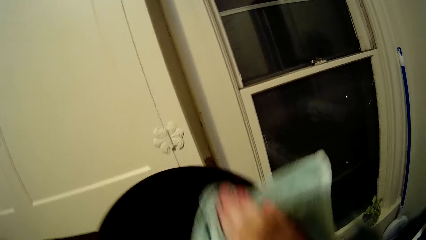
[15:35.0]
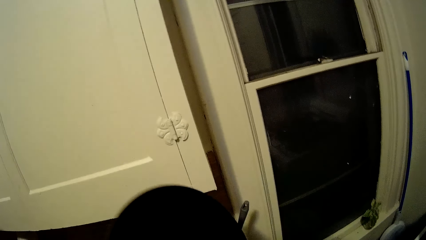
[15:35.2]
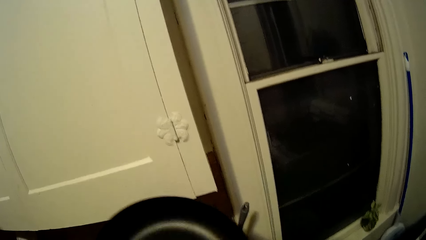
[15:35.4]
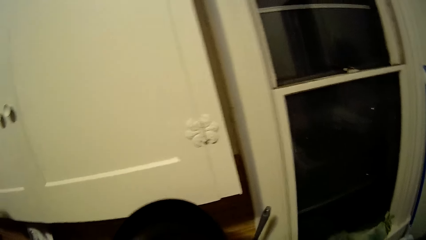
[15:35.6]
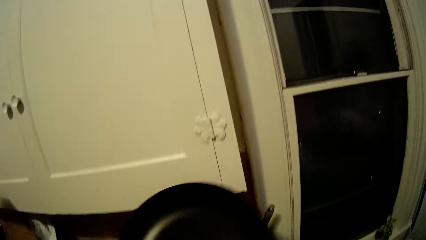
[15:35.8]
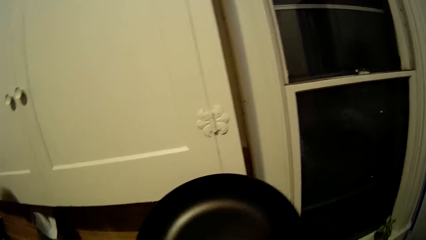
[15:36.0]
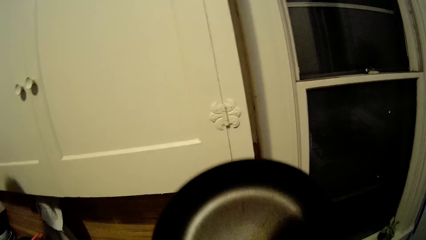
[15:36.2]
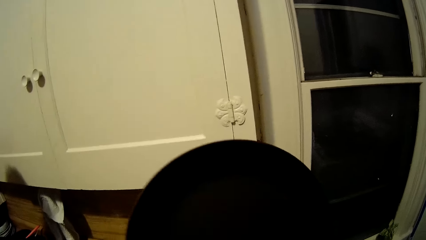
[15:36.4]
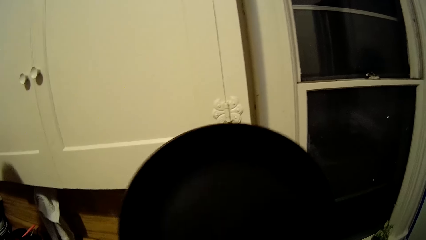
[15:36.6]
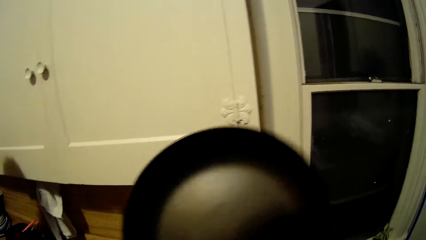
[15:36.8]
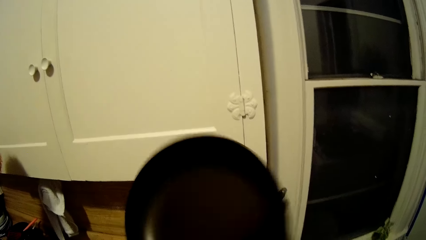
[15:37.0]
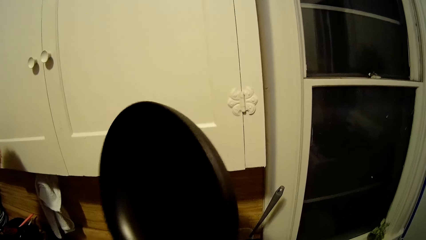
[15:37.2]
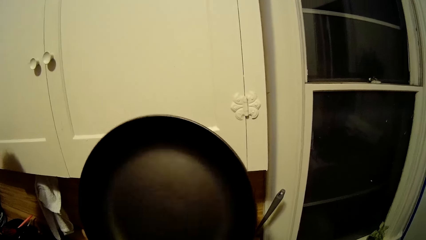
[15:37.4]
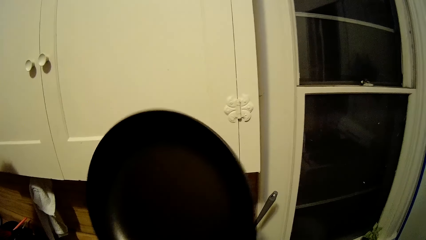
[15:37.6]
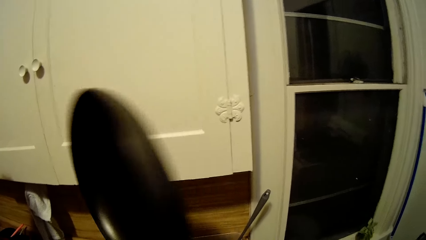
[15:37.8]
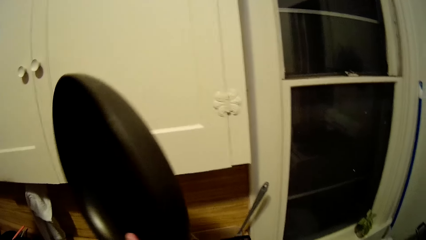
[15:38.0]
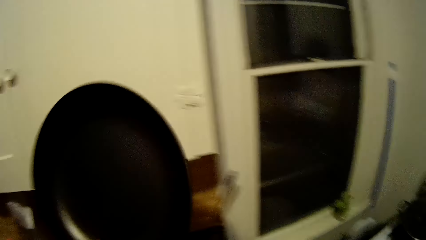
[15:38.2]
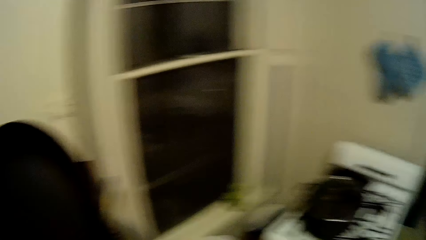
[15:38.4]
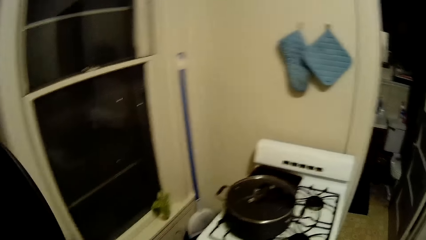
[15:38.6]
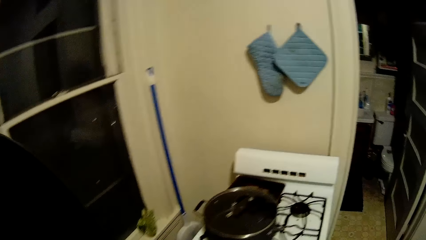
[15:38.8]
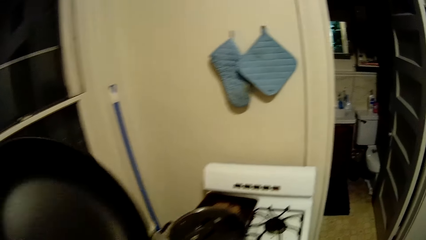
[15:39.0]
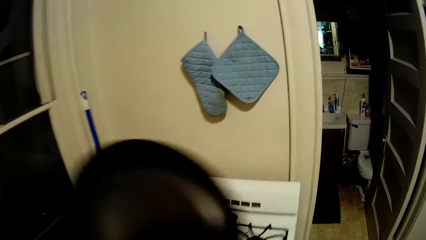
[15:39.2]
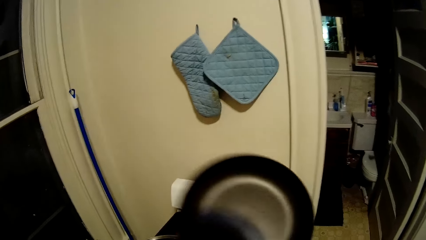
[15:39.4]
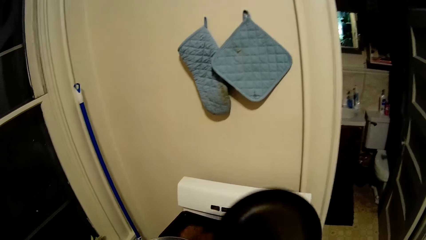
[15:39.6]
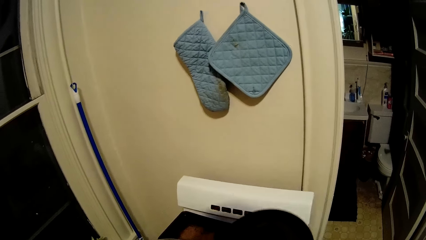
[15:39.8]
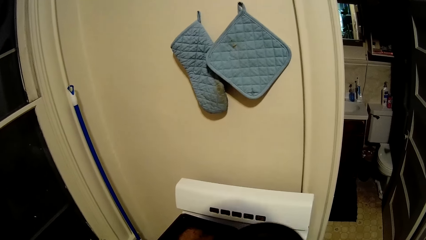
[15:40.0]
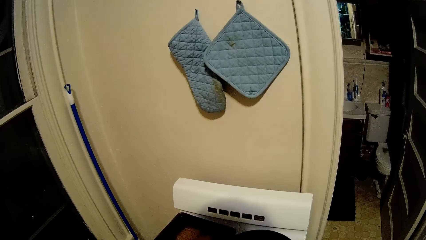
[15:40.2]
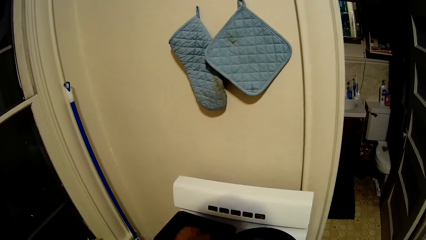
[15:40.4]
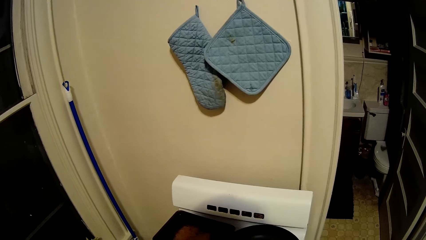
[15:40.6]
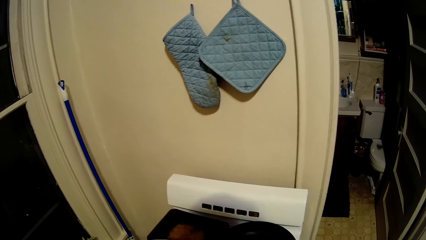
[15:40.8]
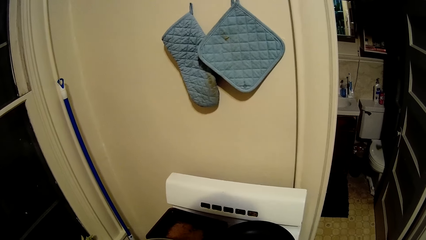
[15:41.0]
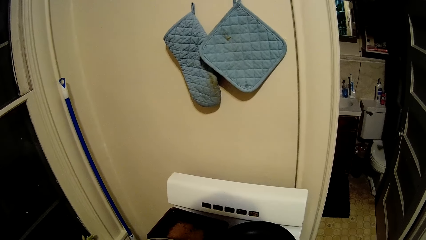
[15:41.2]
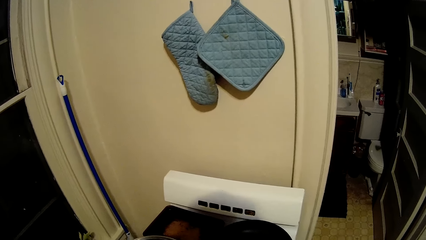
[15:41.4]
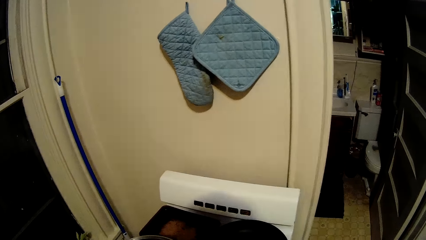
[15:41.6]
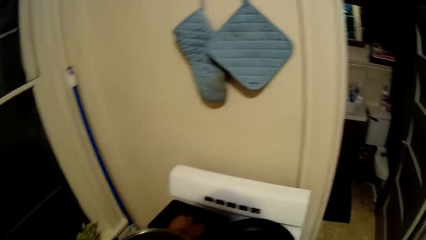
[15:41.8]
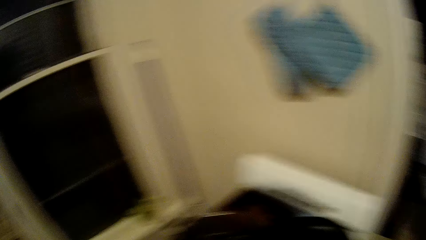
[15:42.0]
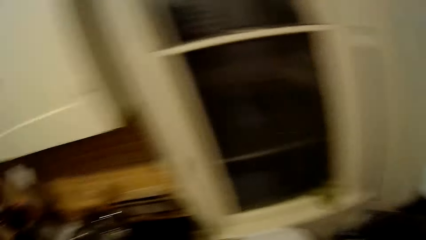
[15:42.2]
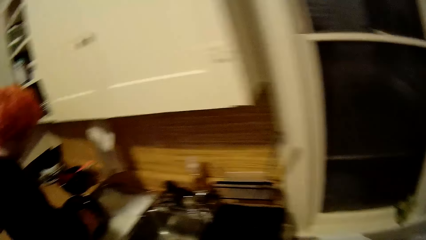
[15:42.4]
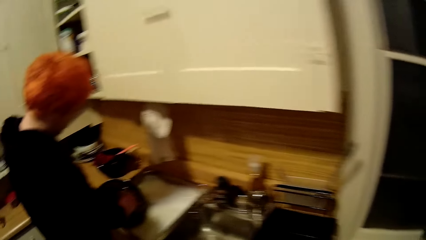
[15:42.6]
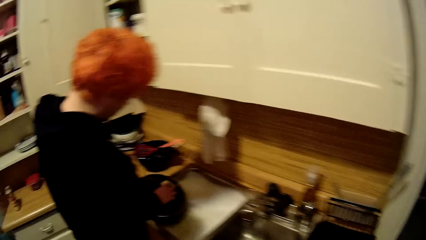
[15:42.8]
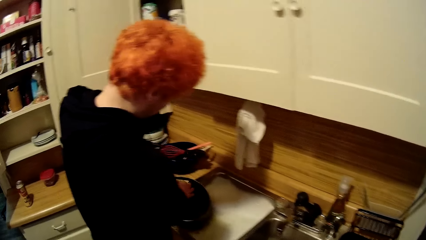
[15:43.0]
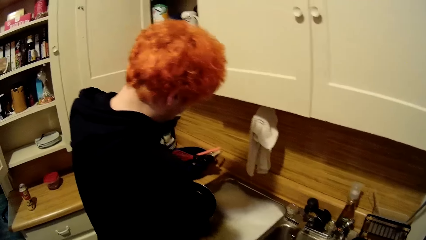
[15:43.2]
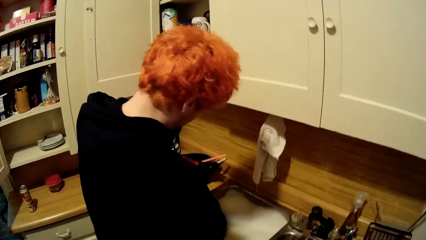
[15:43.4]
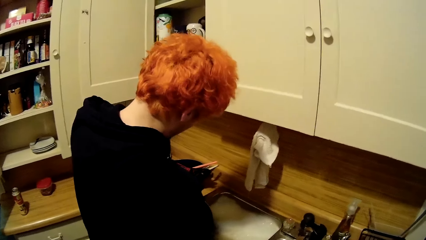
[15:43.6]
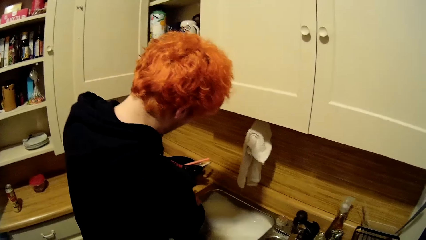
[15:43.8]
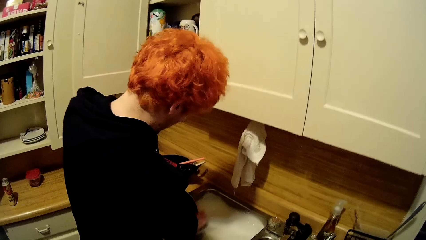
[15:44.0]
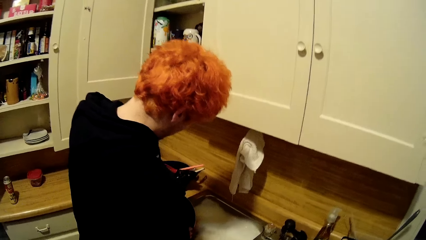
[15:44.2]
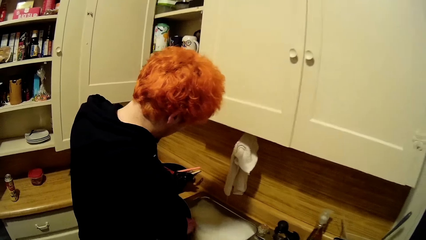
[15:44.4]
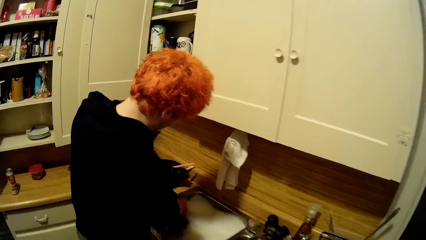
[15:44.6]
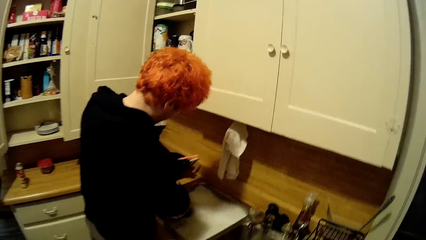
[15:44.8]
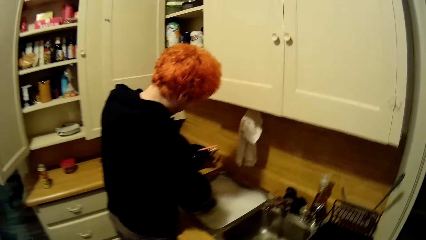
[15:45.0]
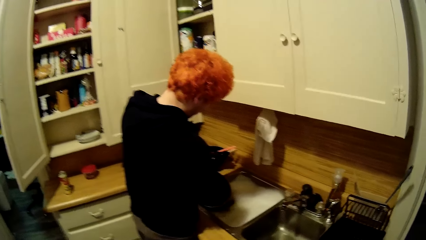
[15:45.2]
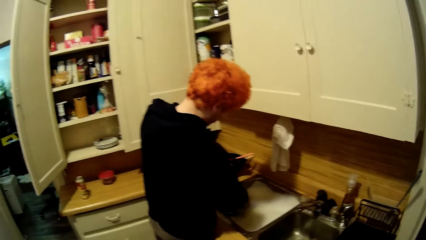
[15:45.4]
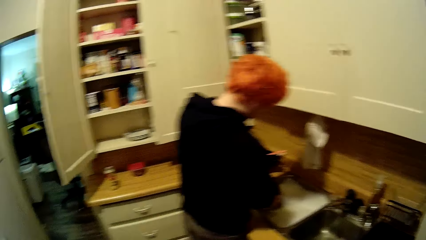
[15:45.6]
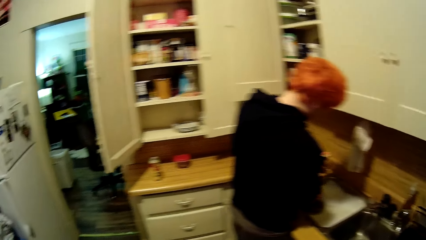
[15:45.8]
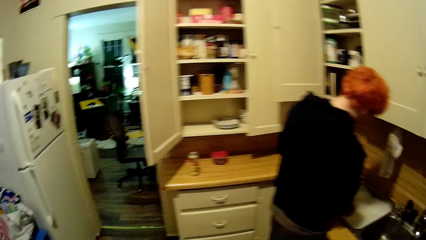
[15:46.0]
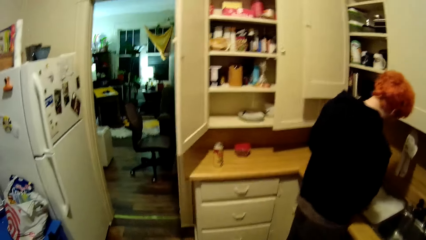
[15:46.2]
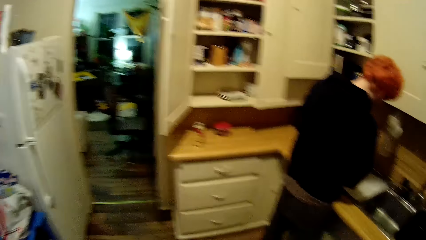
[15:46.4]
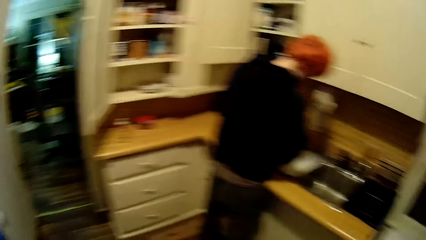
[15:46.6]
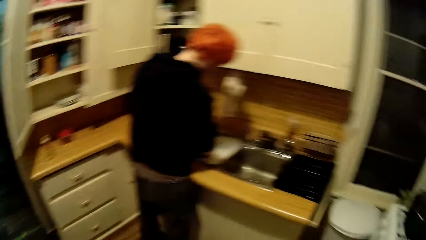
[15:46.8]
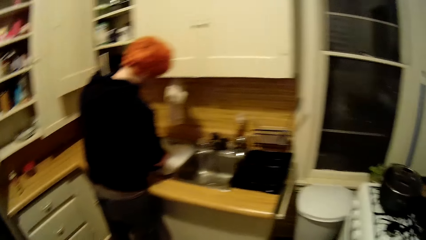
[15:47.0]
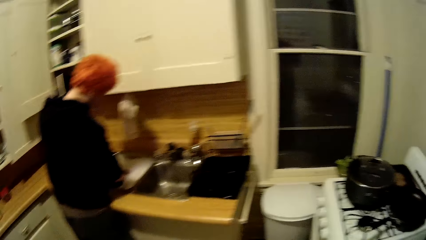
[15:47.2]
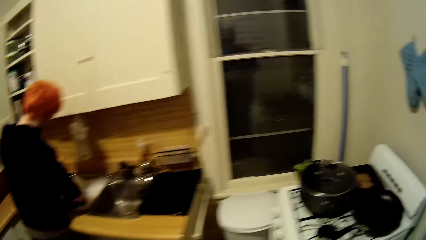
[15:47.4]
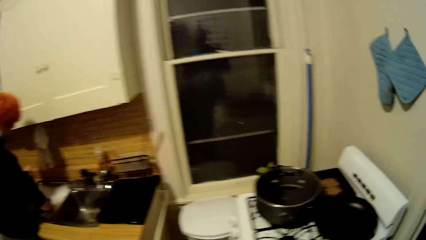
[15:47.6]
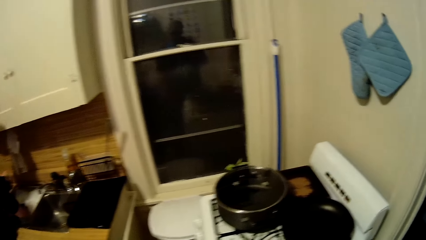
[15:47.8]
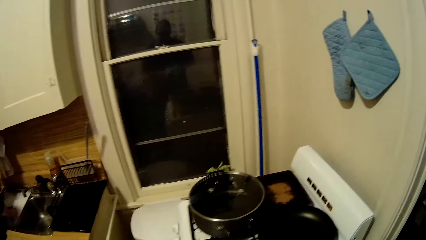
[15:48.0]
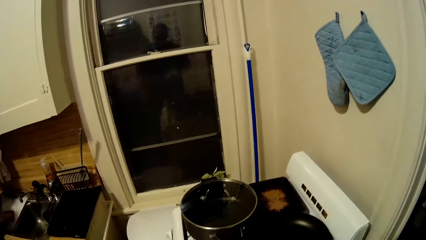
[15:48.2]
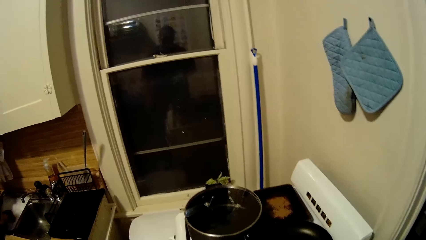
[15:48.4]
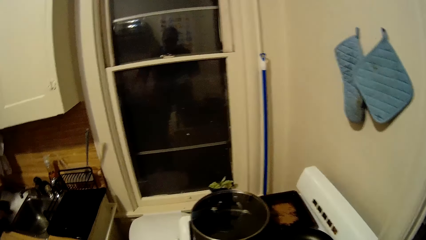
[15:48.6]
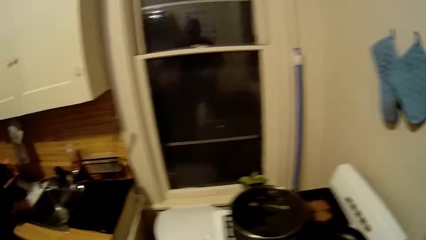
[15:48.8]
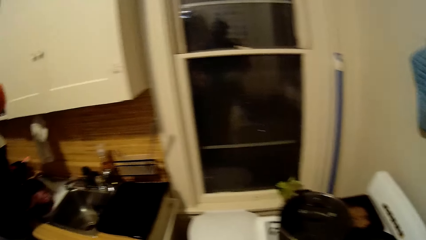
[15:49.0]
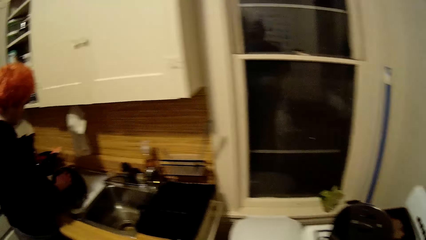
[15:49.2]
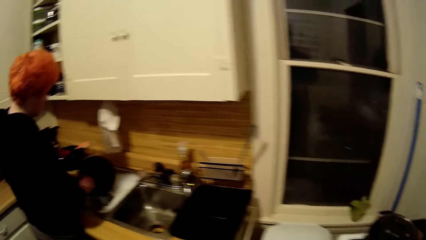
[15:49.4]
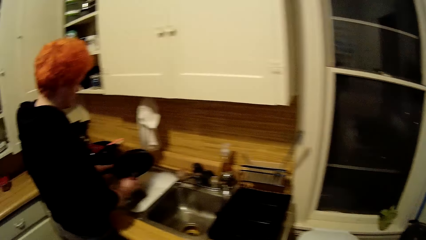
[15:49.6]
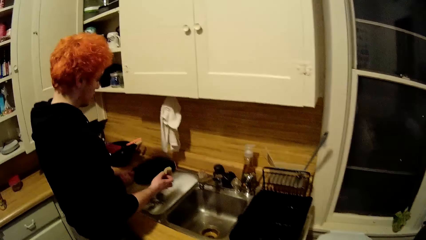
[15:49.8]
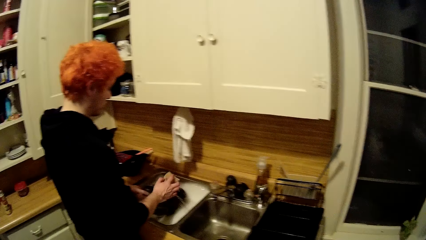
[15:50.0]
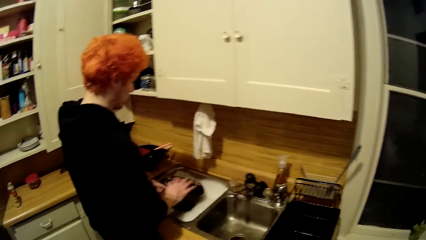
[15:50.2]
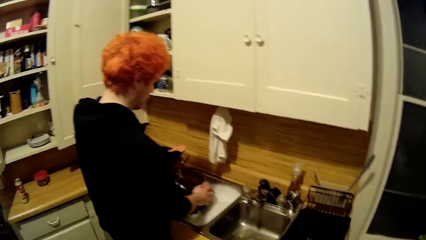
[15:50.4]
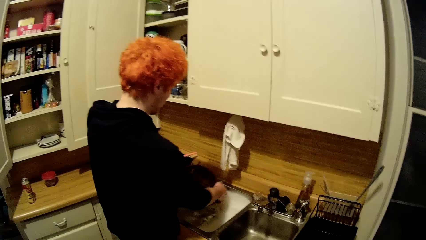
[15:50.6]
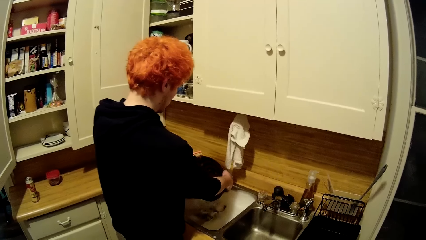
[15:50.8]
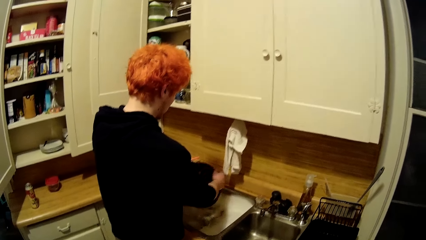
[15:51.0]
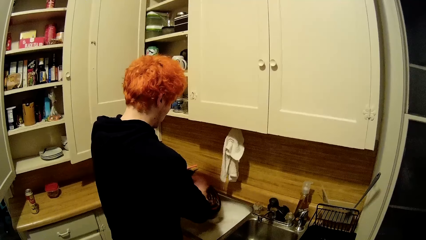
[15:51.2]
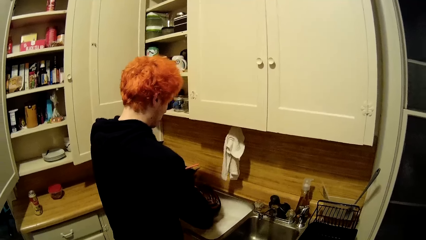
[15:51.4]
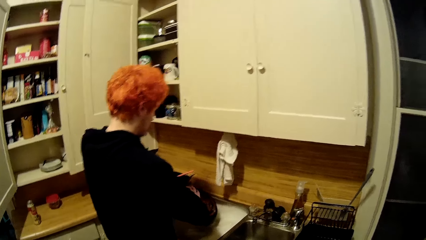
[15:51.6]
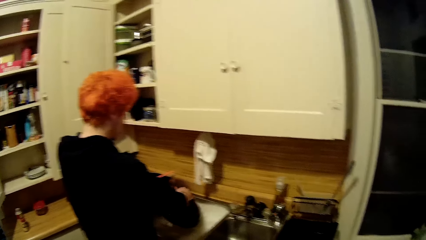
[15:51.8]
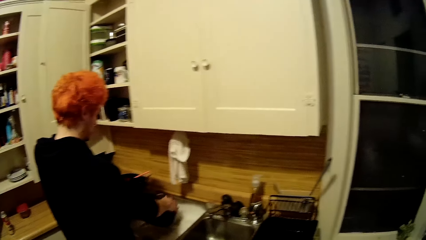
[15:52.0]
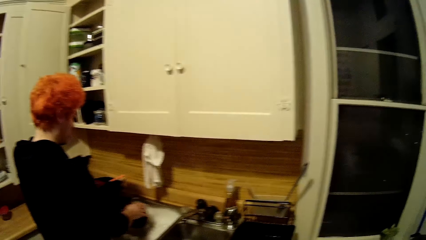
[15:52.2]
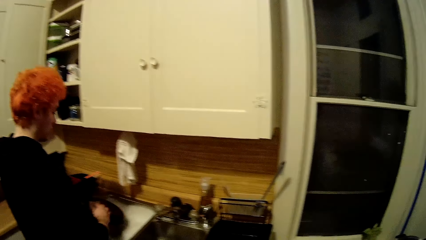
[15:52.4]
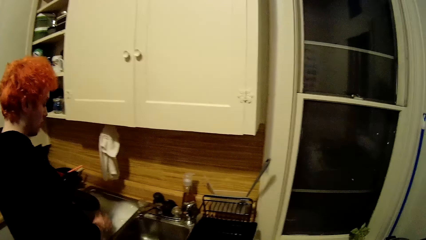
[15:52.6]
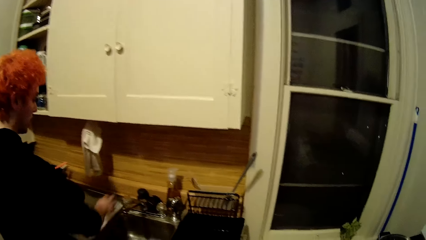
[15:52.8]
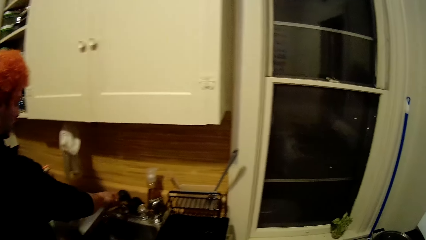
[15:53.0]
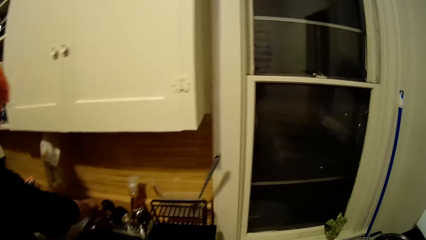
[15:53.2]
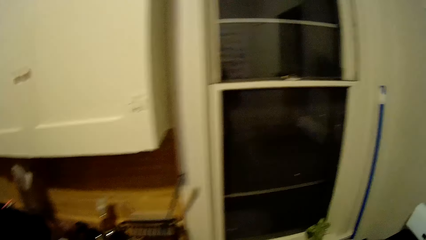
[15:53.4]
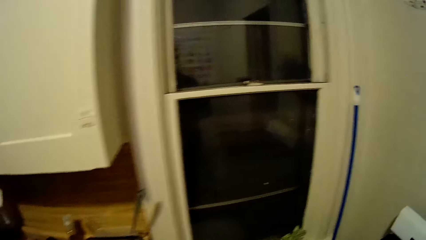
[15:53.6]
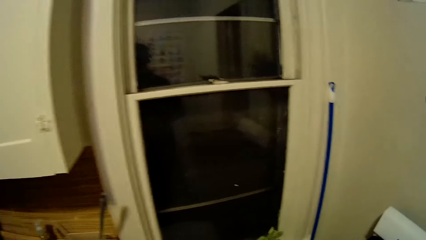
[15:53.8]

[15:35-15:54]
The camera wearer places the pan on the cooker. They stare around the house. They move around the kitchen.
